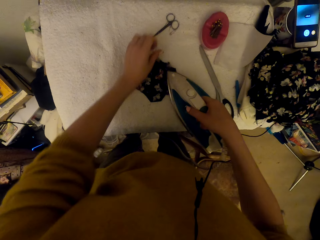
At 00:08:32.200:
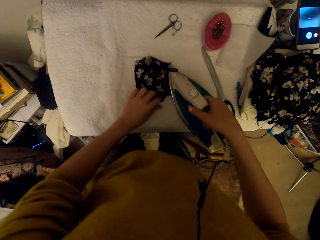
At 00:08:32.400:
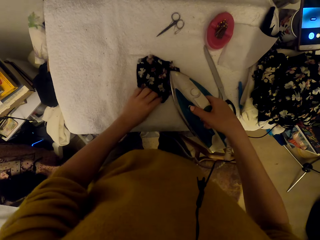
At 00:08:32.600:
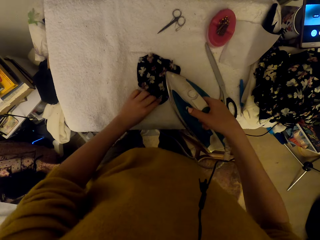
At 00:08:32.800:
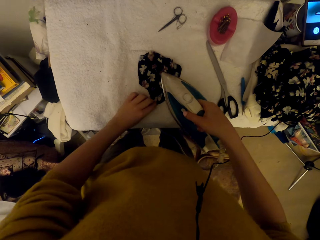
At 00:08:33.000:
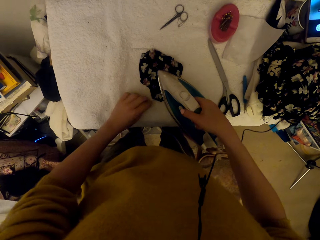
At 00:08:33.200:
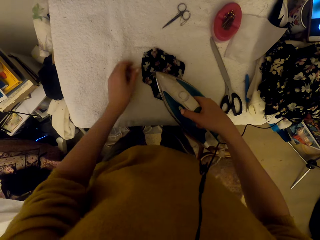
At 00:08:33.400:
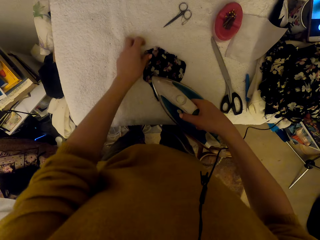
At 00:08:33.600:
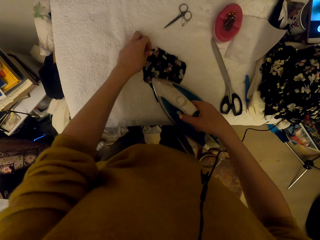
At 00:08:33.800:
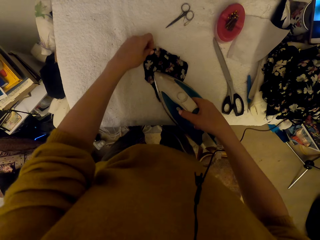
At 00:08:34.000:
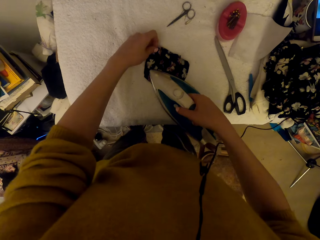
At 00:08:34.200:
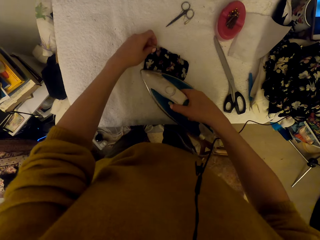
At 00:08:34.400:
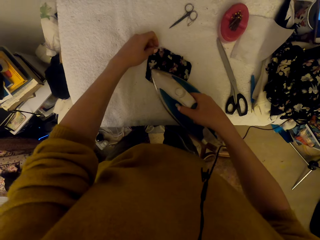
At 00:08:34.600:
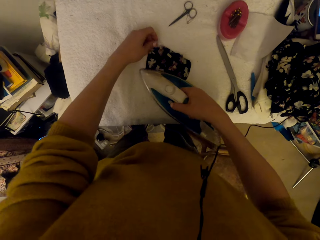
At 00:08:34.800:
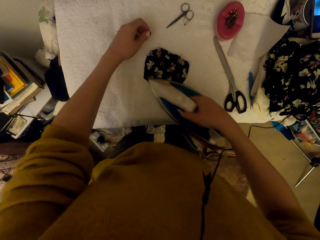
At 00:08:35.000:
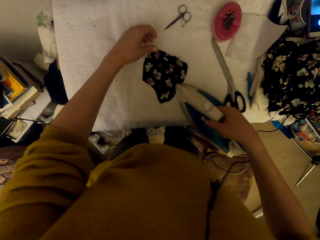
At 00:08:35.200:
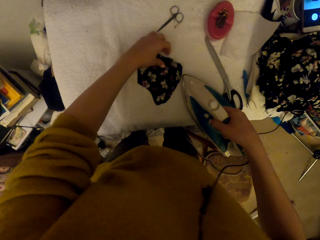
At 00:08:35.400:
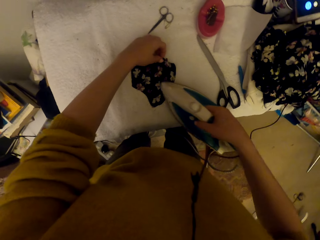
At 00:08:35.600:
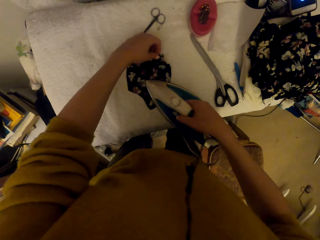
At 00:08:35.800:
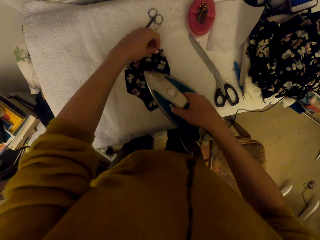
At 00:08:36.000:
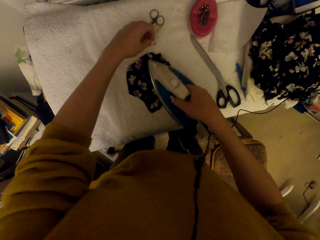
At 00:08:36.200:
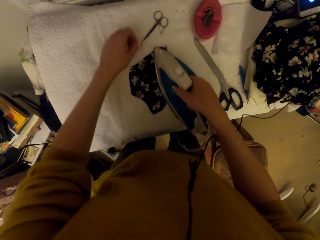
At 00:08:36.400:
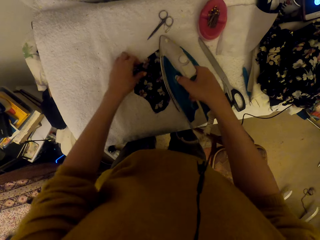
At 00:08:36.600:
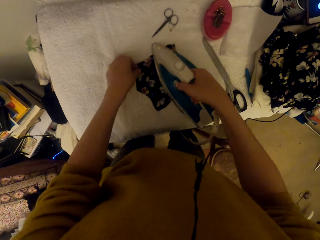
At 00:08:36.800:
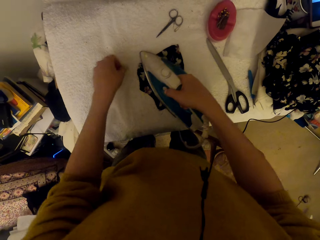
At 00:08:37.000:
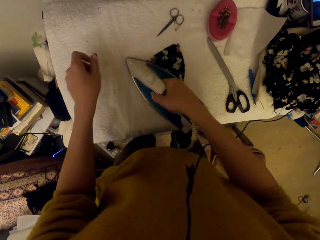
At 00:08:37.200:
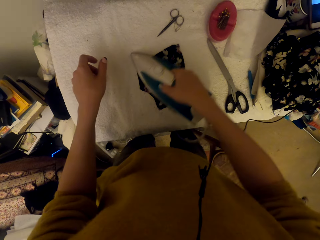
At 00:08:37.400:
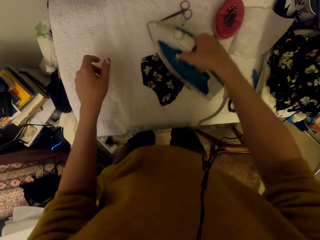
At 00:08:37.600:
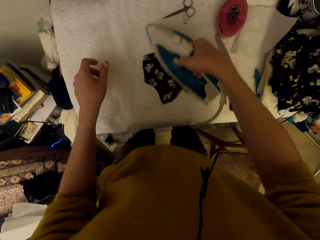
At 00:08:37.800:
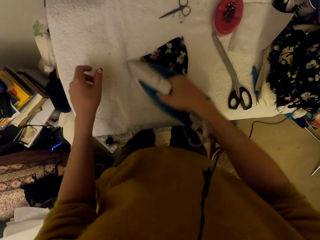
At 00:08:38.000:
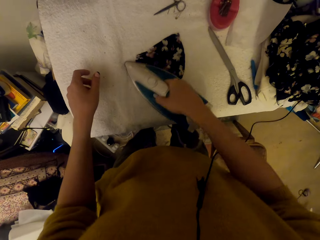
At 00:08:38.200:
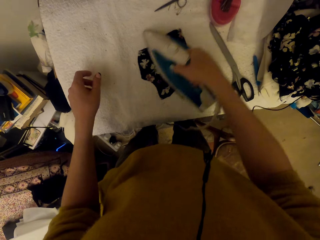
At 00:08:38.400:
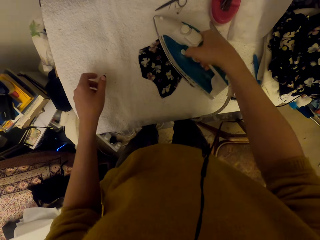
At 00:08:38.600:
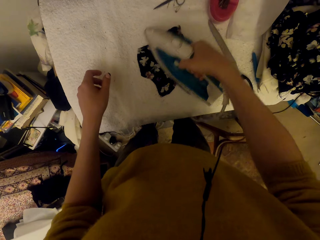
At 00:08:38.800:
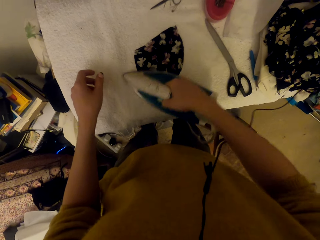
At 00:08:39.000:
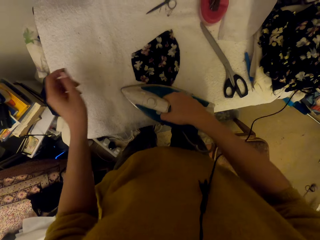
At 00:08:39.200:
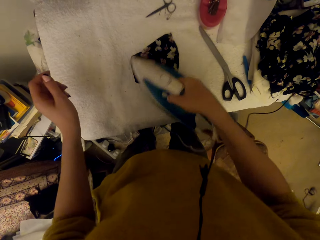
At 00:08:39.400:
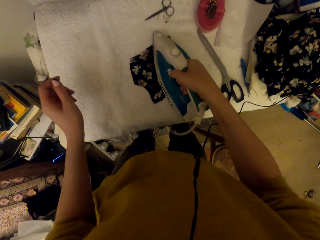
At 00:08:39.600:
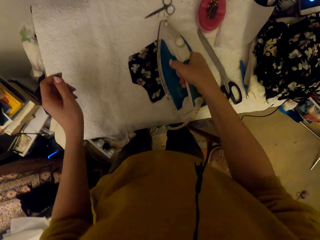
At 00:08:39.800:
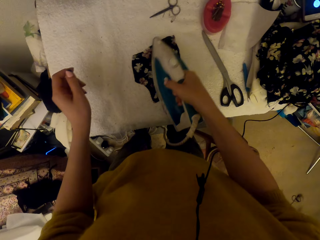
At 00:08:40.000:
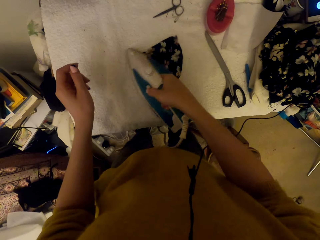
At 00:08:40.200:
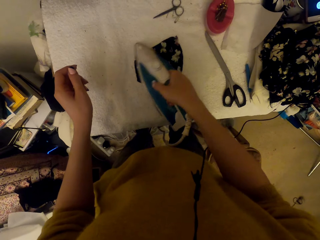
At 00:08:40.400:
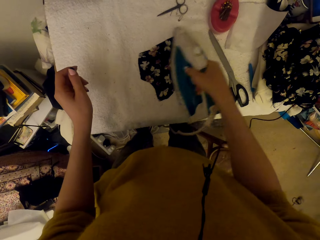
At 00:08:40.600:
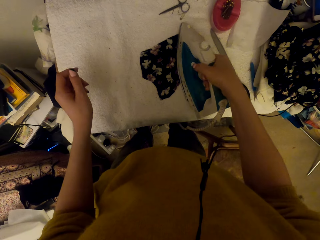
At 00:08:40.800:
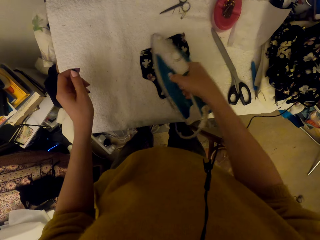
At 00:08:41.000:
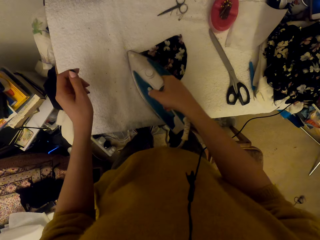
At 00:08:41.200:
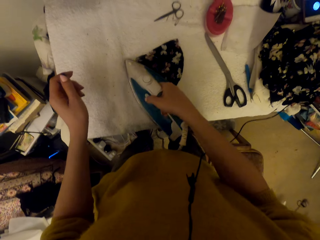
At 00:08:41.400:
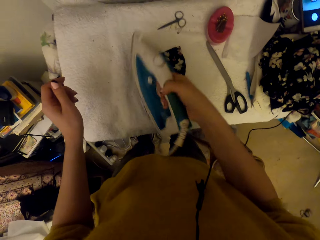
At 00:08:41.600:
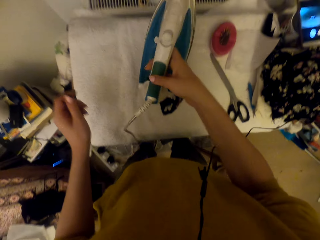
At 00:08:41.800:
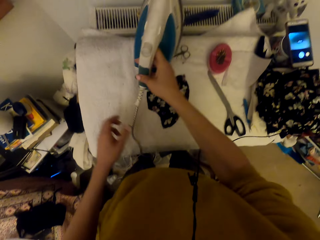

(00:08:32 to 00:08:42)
The camera wearer irons the cloth material piece with the iron box.

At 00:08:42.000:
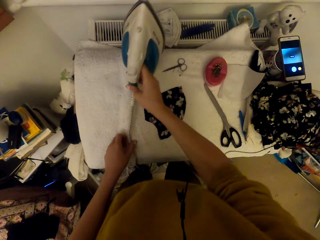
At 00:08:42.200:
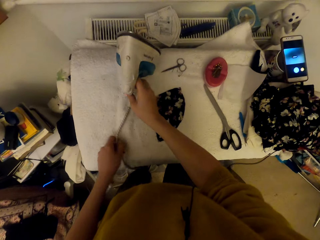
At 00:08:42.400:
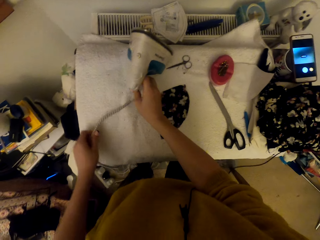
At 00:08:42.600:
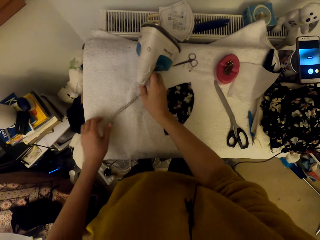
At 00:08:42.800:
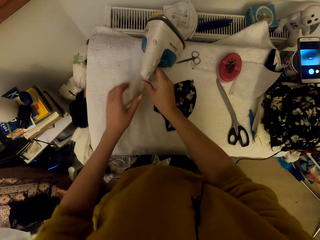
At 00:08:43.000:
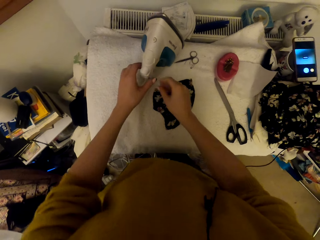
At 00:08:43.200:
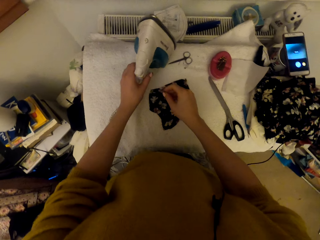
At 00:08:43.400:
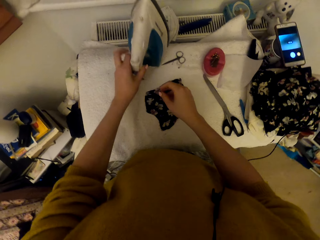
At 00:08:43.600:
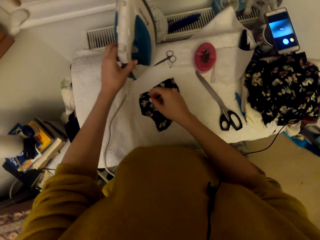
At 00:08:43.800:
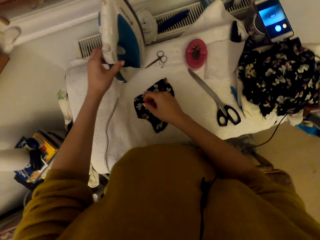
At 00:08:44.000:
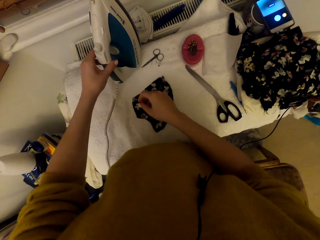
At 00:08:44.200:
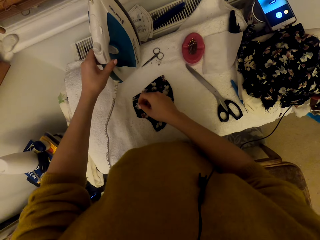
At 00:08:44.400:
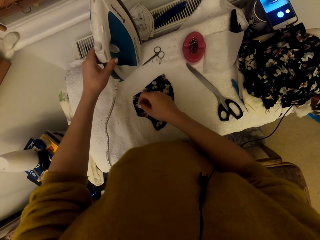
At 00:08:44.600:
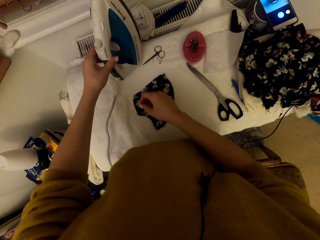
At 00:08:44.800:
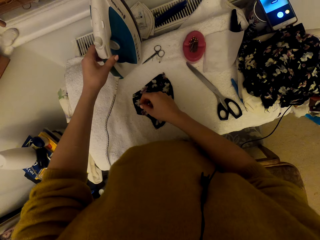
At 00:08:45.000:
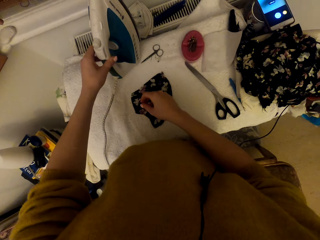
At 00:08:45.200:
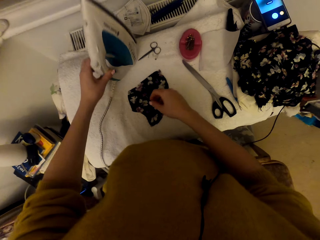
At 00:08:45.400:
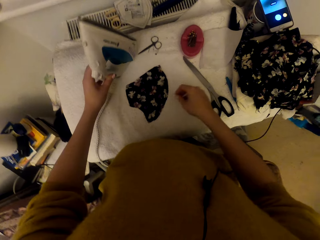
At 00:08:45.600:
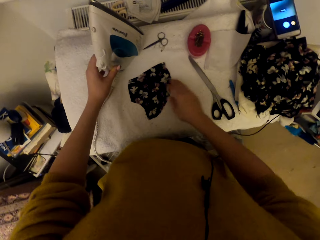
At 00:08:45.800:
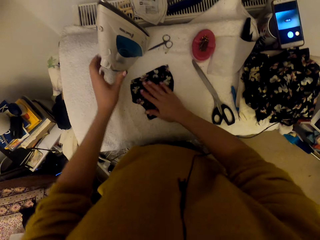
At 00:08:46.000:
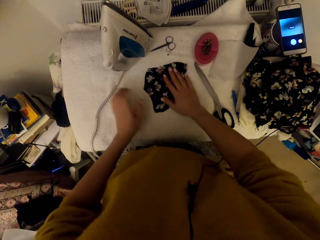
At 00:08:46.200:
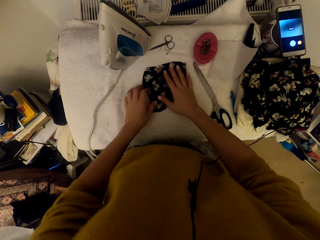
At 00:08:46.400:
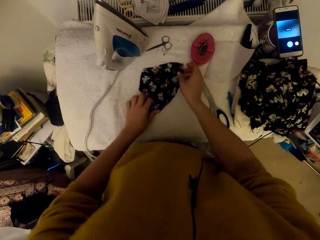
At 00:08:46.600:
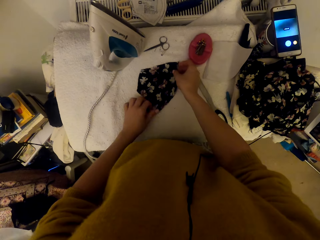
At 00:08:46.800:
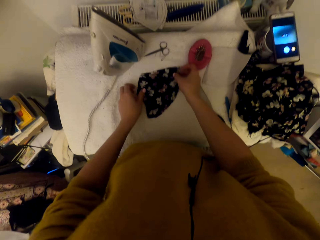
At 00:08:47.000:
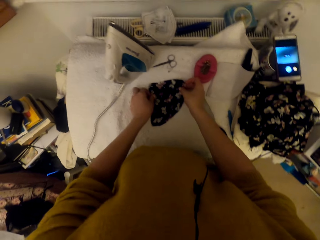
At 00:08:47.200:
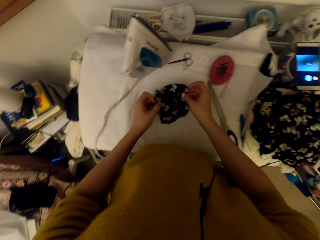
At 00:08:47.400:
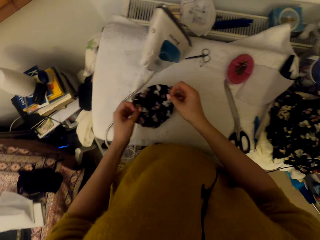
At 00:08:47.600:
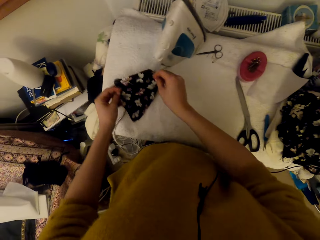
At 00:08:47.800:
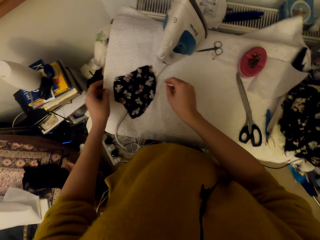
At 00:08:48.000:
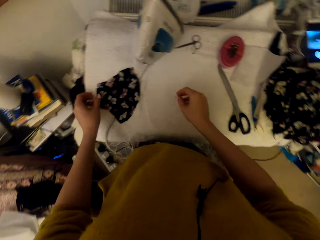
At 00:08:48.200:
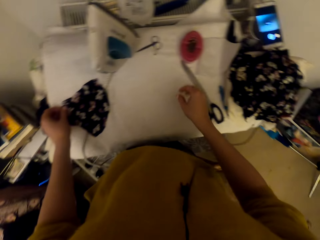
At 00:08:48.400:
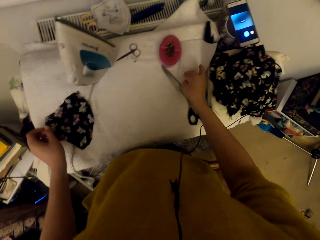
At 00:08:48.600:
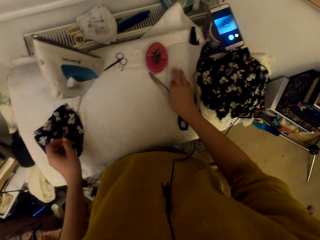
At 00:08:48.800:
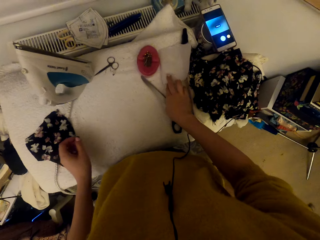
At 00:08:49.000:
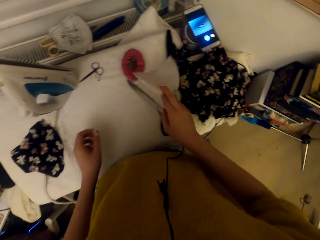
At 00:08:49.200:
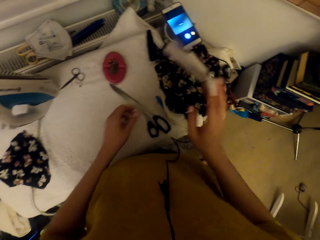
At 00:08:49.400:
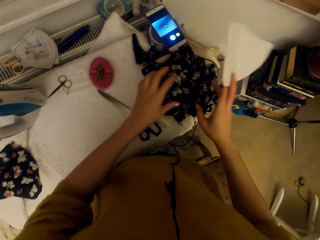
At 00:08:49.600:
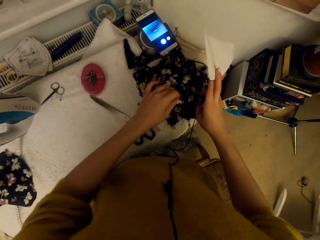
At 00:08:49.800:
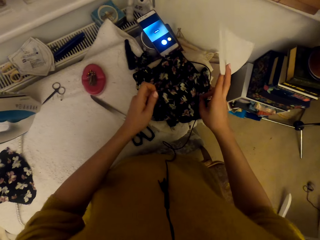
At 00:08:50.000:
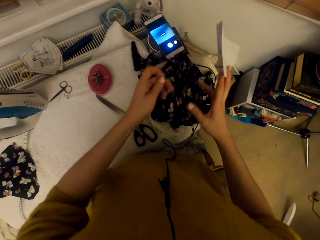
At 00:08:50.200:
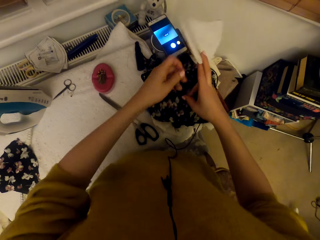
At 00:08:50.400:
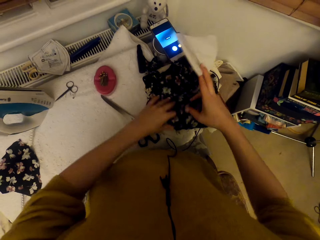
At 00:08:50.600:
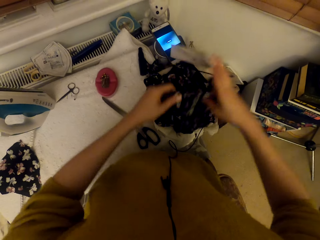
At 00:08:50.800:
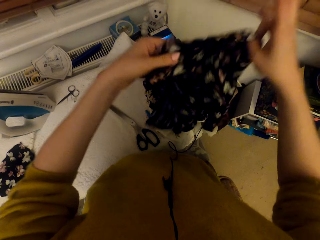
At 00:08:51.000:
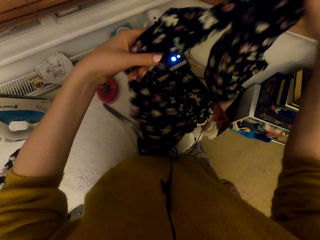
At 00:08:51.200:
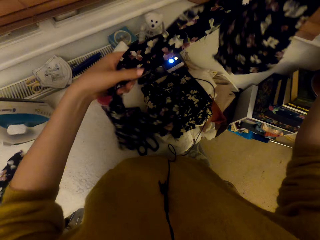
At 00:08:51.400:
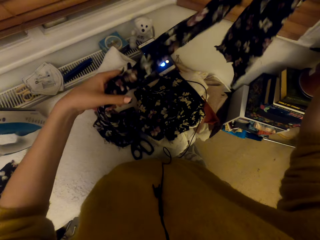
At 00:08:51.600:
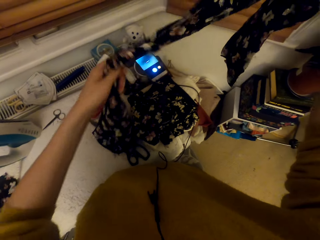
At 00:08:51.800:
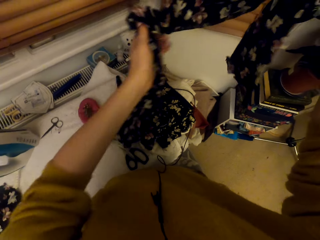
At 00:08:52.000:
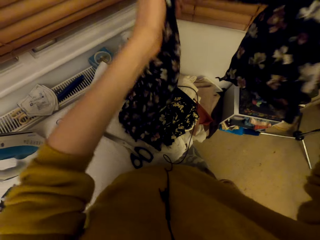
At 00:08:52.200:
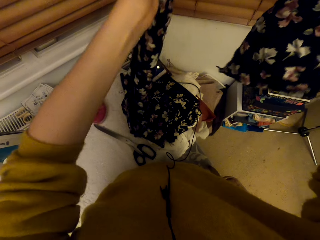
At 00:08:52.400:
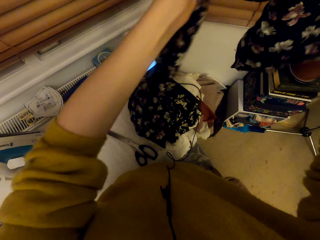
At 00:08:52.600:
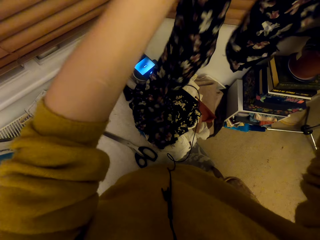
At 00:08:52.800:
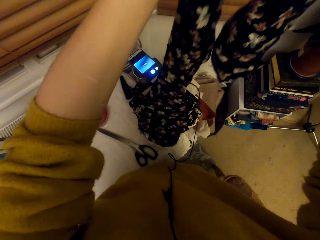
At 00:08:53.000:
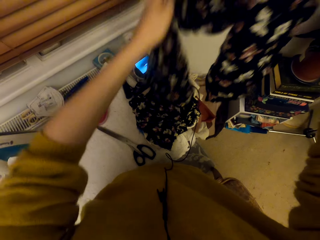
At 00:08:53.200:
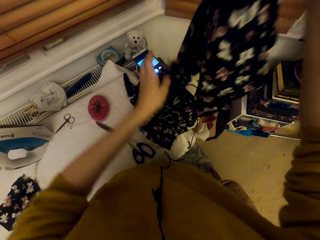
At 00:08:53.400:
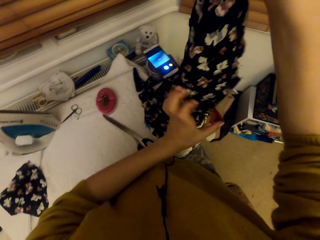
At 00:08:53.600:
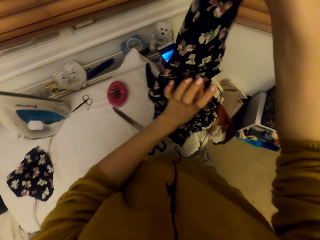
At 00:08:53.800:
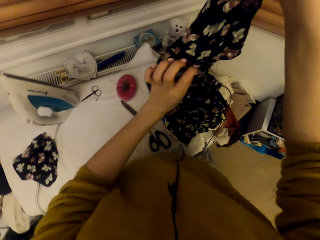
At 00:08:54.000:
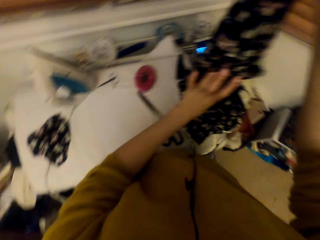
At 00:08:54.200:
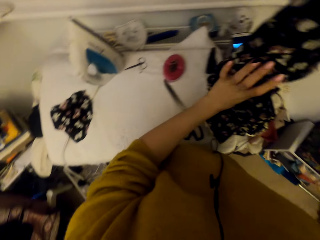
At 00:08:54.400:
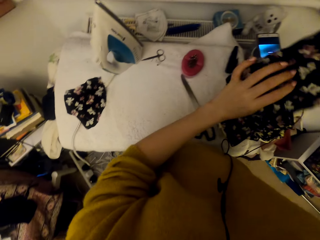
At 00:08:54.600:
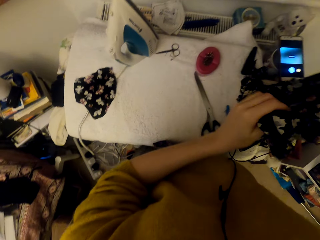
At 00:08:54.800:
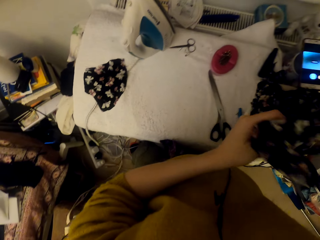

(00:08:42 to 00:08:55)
The camera wearer puts the steam iron on the worktable. They adjust the steam iron. They adjust the cloth material piece on the worktable. They pick a material and put down the material. They pick the graph paper piece. They adjust a cloth material. They pick the material and straighten the material.
